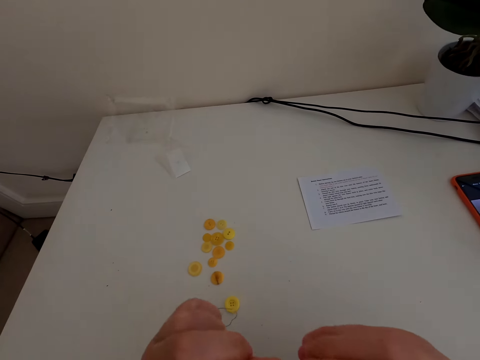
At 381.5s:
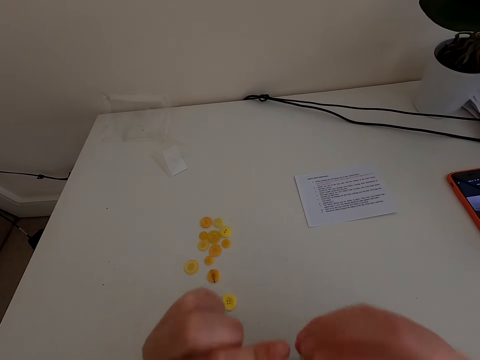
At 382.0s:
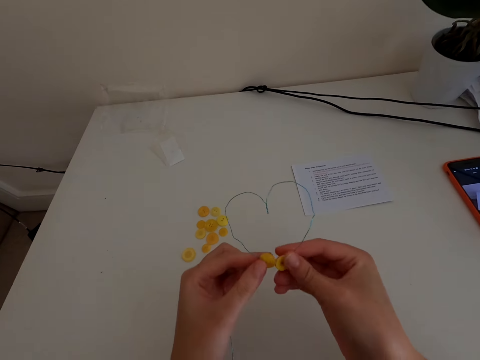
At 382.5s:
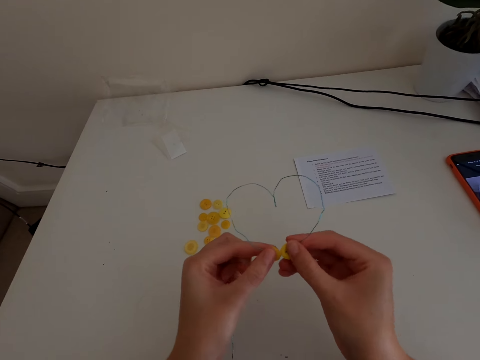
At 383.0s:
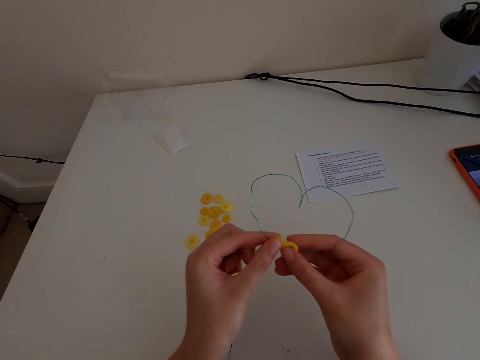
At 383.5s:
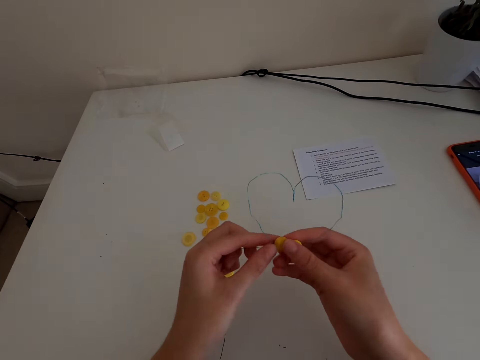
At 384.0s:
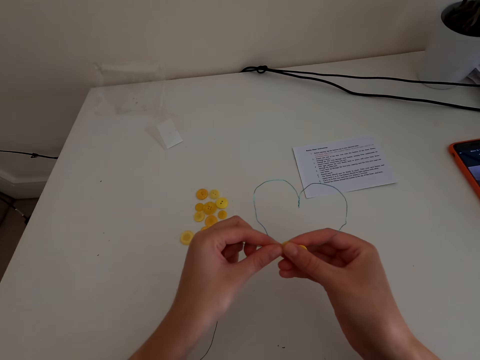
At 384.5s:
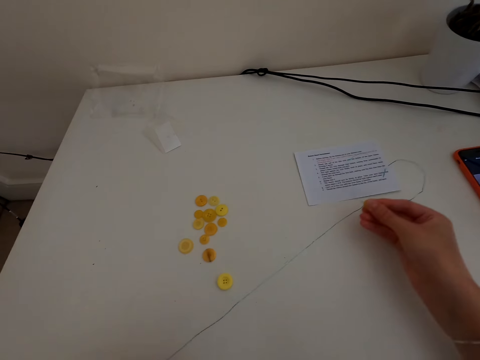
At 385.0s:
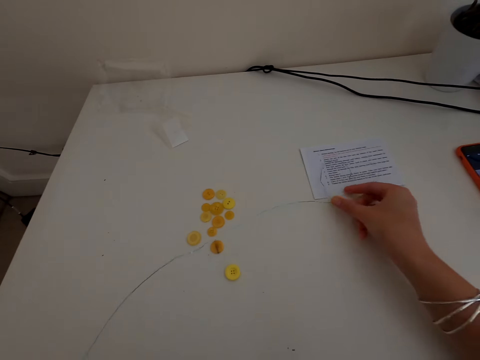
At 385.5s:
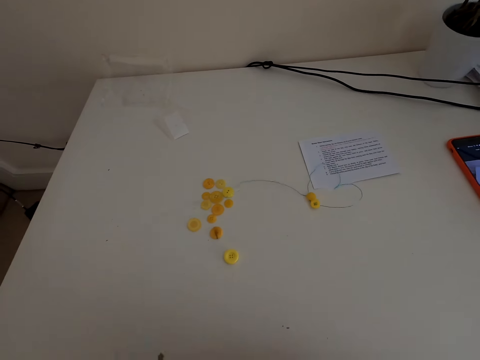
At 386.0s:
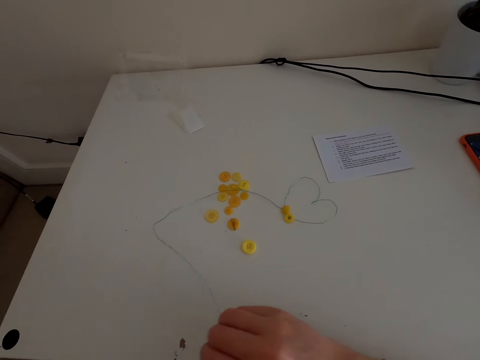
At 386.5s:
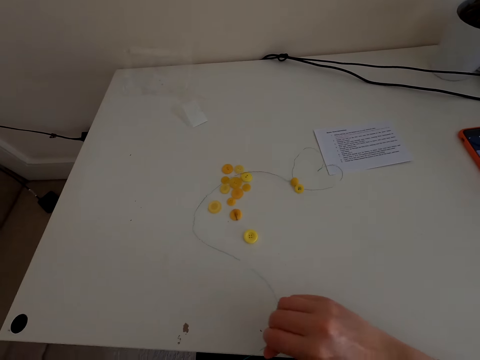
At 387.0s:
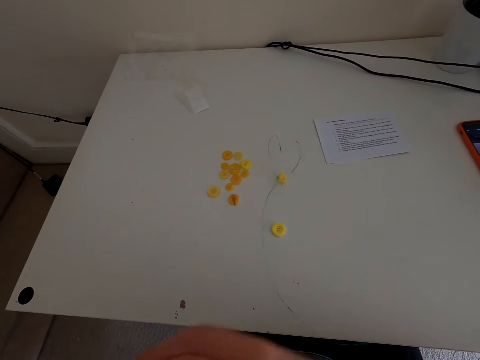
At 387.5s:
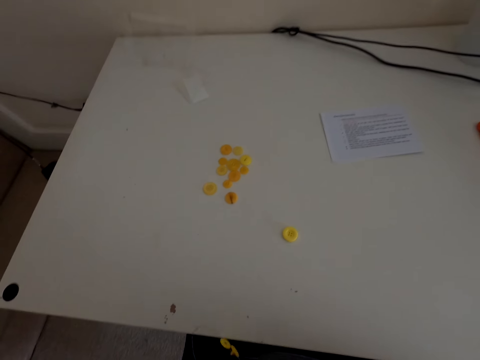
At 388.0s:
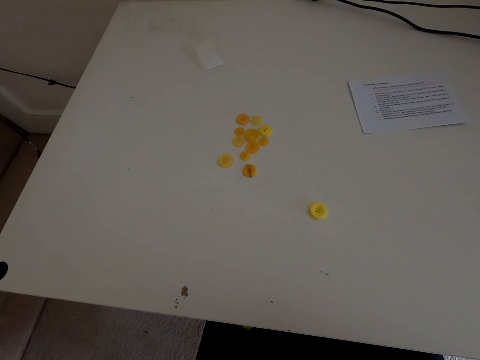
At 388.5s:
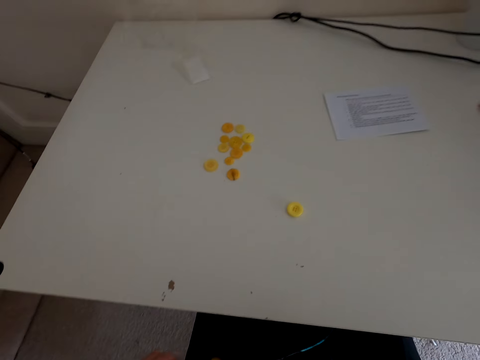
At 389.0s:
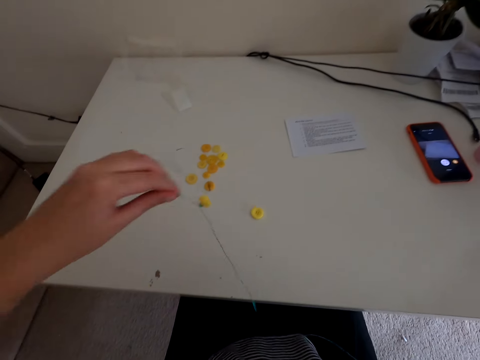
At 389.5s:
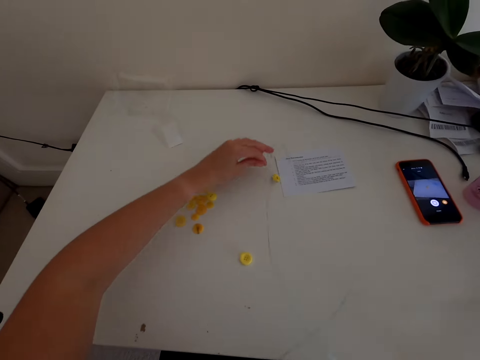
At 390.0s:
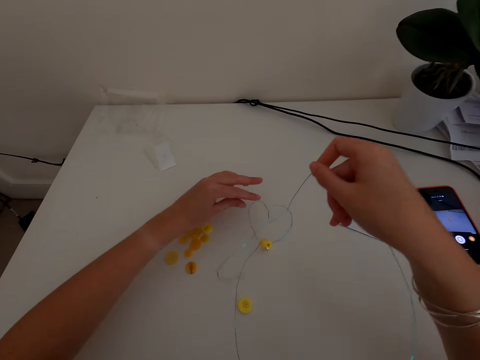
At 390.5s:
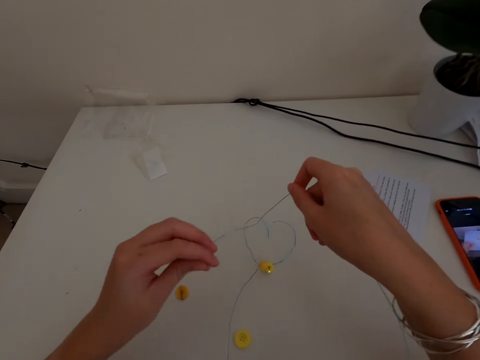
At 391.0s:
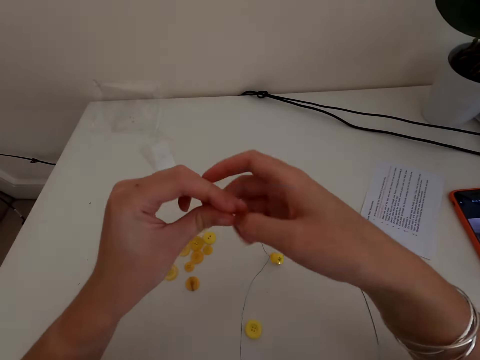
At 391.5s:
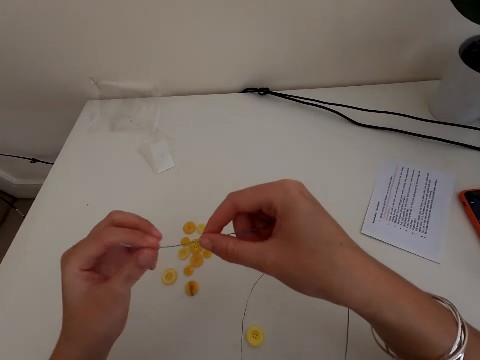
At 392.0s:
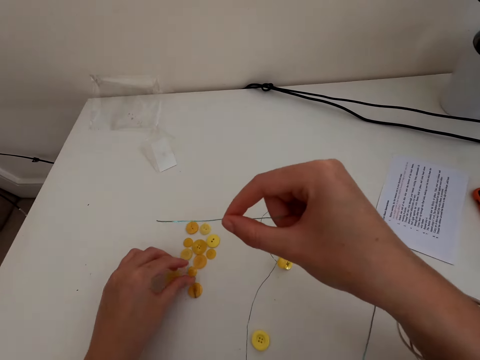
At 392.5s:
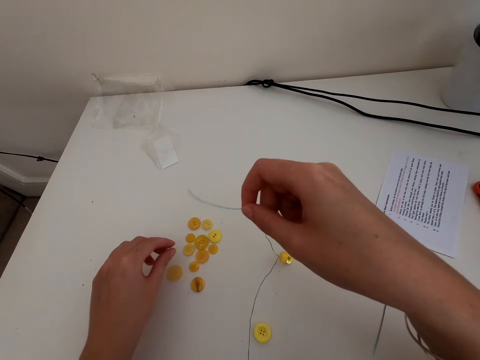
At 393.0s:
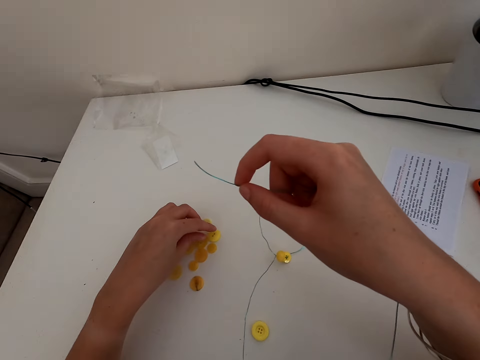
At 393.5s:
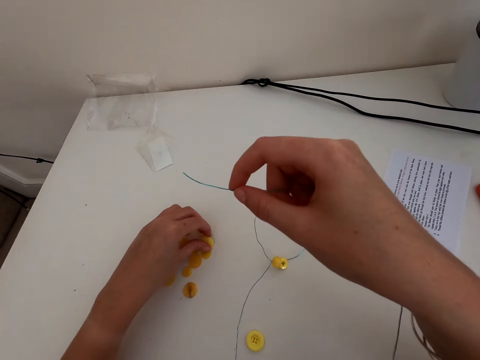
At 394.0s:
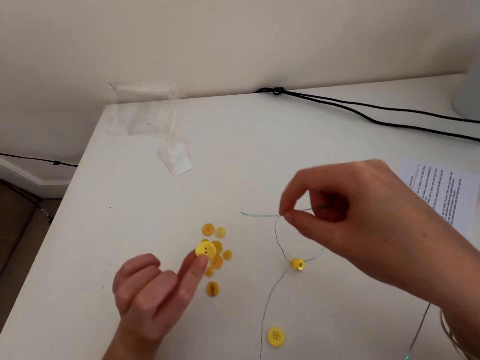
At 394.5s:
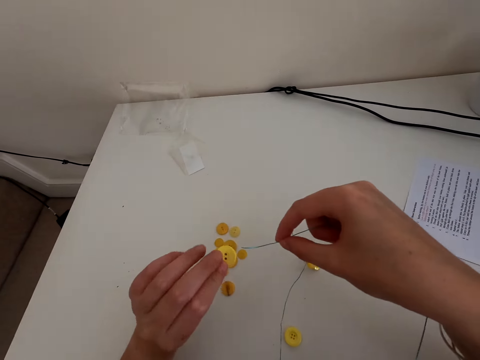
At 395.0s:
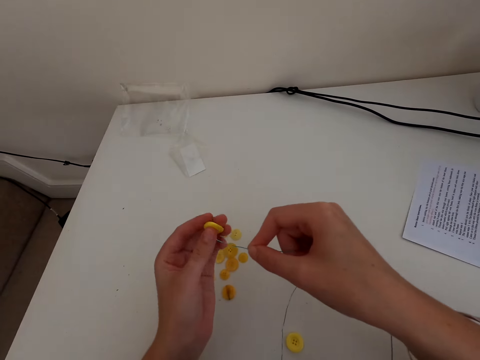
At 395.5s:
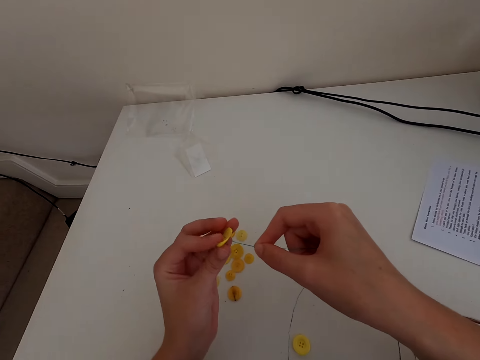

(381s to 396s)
The camera wearer puts the thread on the table. They put the thread on the table again. They put a button in the wire stringer. They pick the button.

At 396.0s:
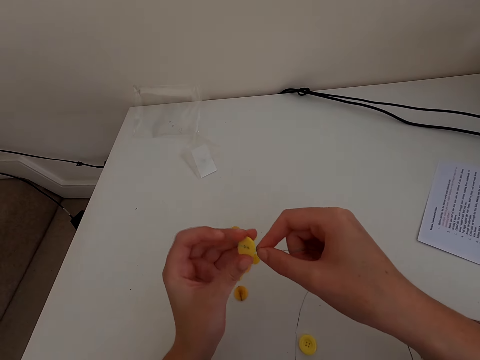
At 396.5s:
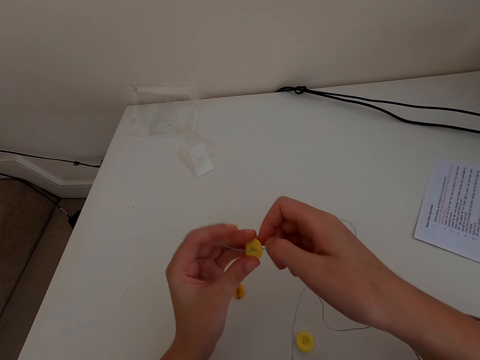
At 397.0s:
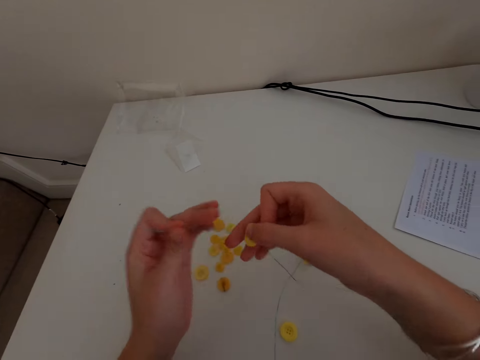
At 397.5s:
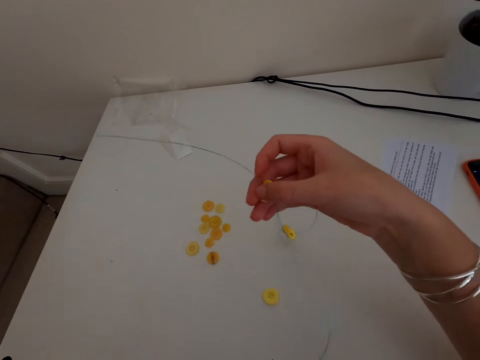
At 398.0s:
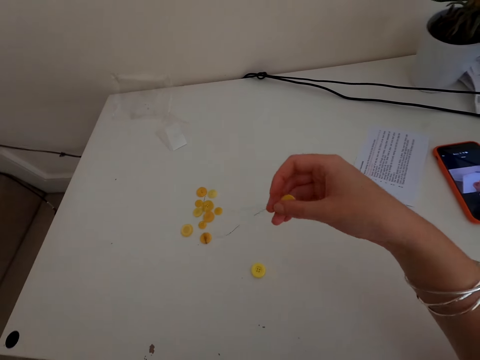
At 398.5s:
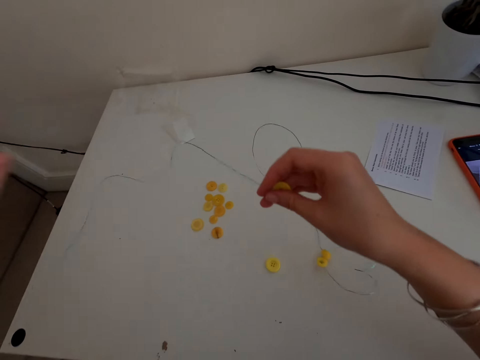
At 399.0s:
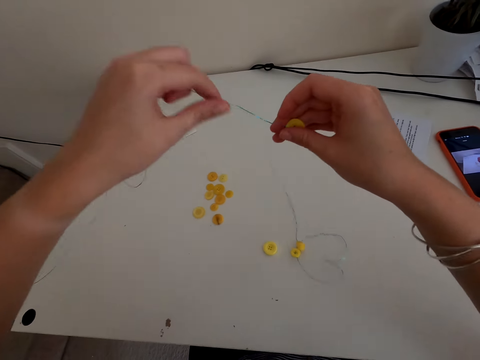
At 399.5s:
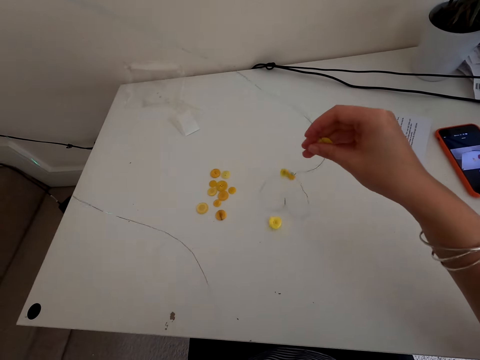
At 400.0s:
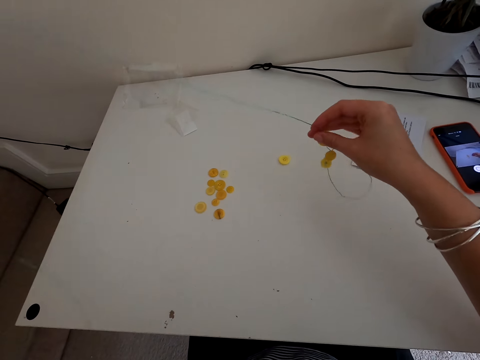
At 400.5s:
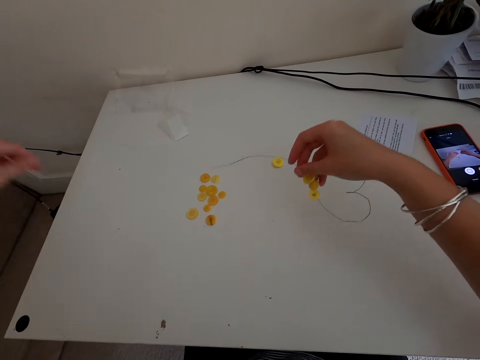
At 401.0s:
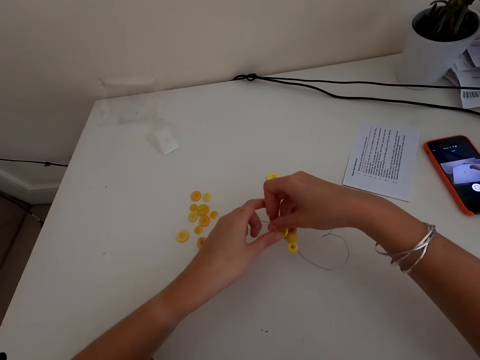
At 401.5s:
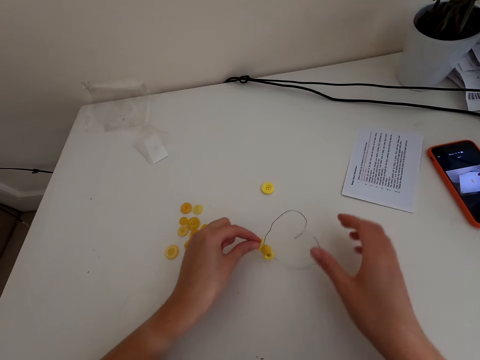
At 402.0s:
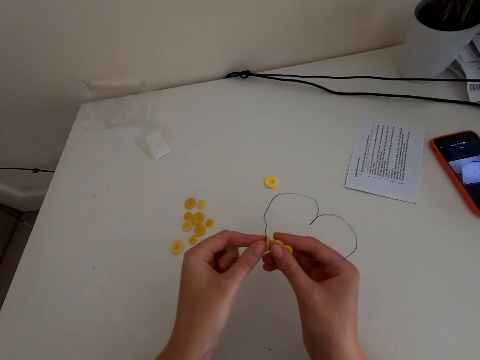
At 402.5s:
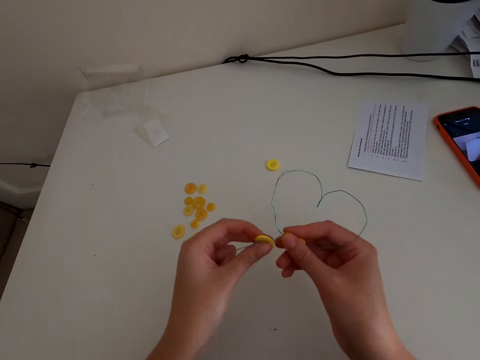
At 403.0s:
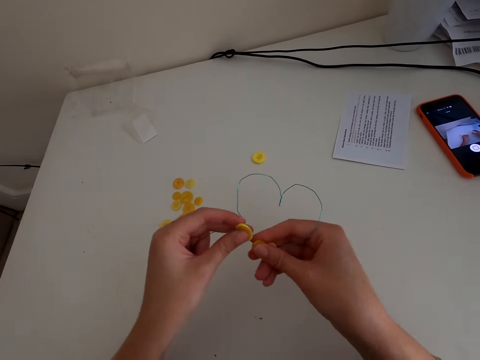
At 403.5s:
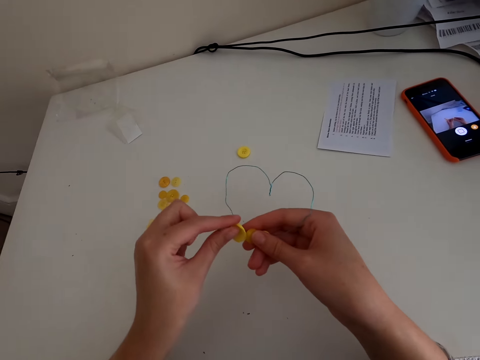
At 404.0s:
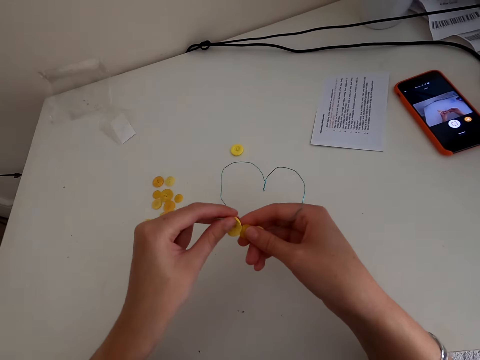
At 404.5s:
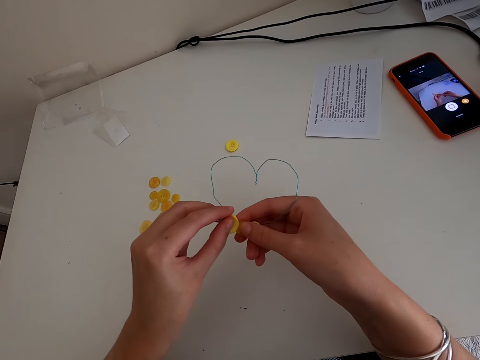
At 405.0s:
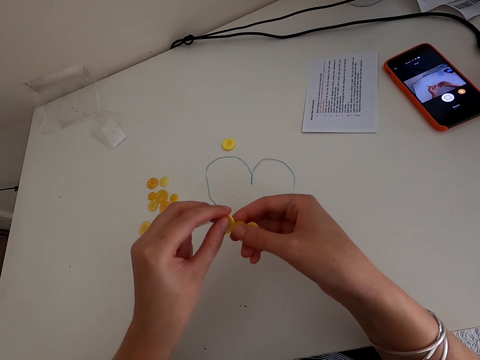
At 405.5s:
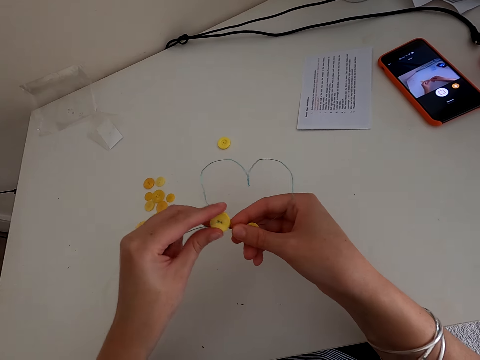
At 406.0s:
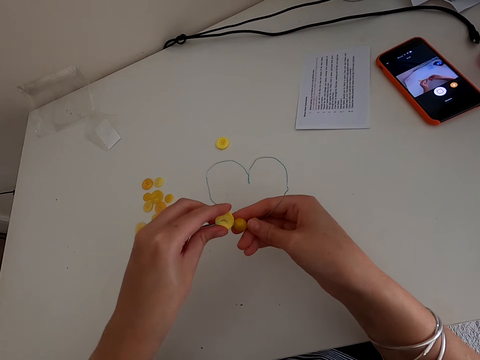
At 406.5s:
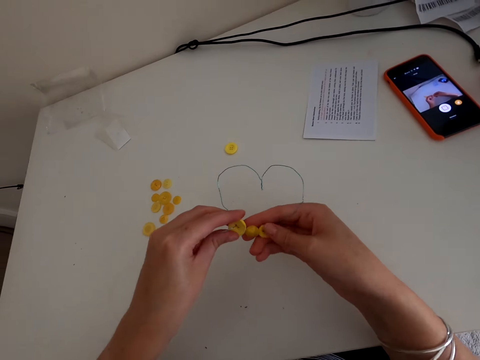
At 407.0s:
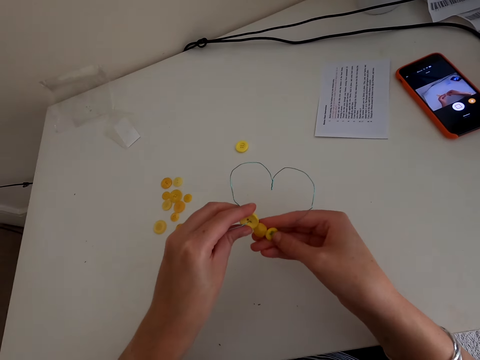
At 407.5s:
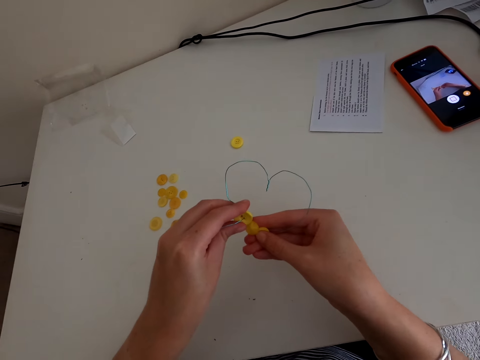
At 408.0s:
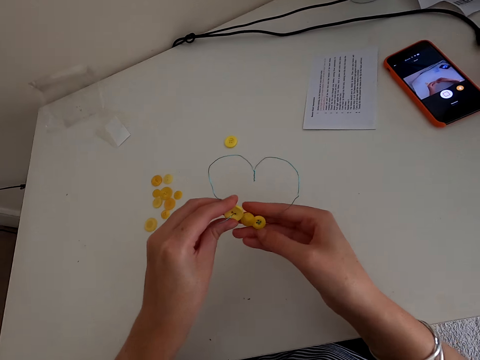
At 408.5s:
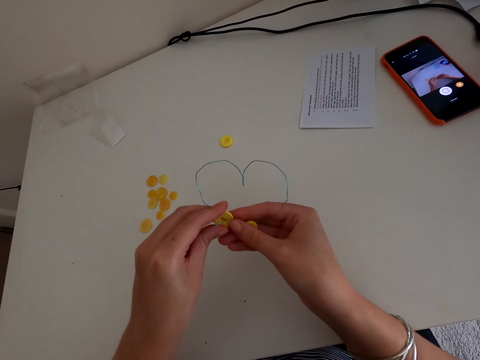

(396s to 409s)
The camera wearer puts the button inside the thread. They fix the button in the wire stringer. They hold the buttons.
